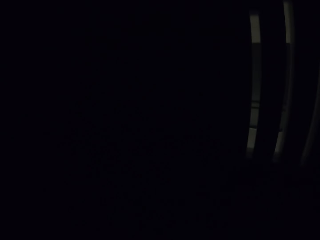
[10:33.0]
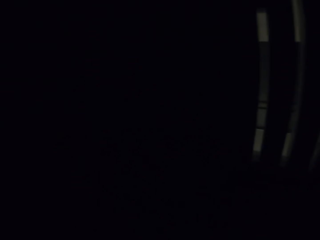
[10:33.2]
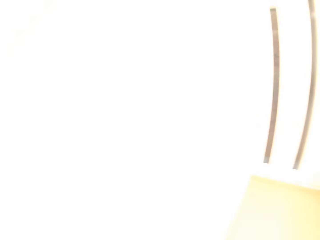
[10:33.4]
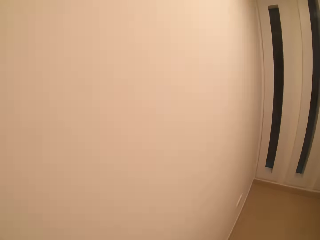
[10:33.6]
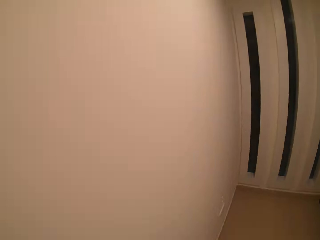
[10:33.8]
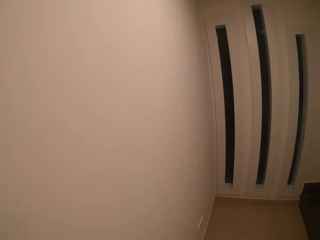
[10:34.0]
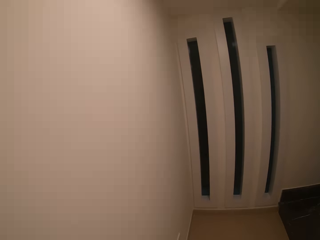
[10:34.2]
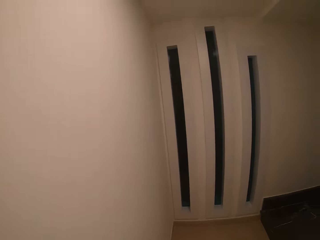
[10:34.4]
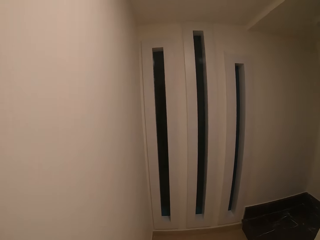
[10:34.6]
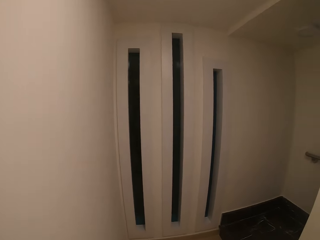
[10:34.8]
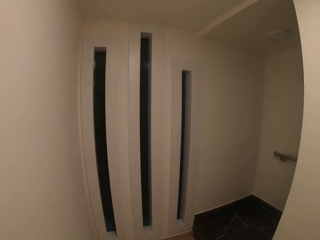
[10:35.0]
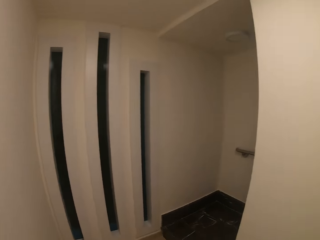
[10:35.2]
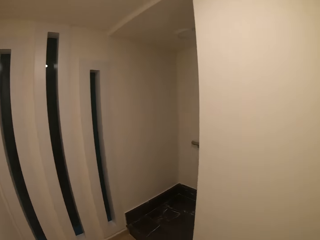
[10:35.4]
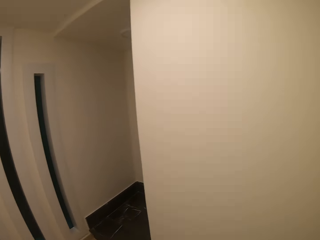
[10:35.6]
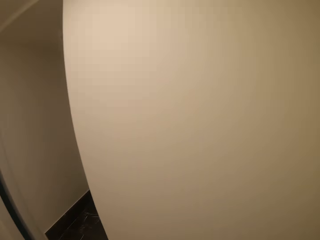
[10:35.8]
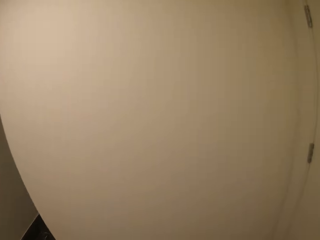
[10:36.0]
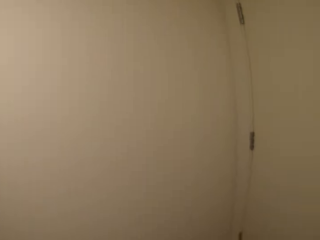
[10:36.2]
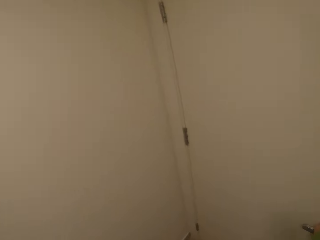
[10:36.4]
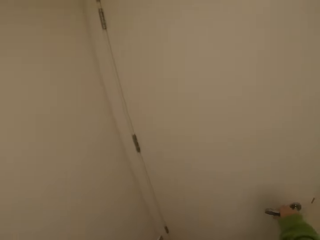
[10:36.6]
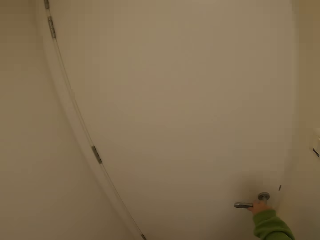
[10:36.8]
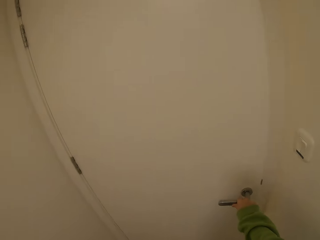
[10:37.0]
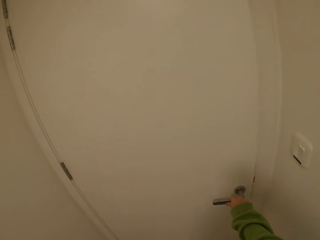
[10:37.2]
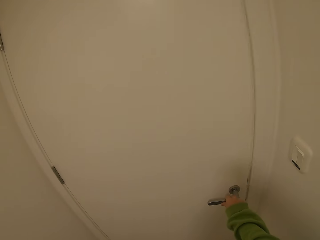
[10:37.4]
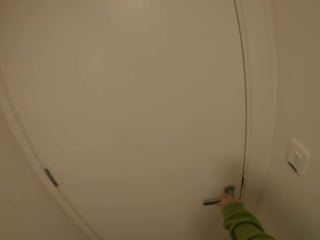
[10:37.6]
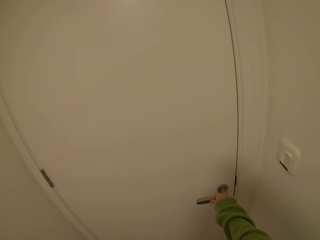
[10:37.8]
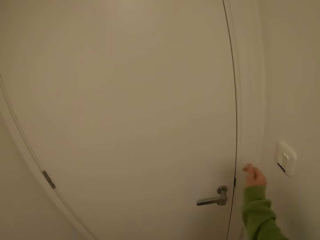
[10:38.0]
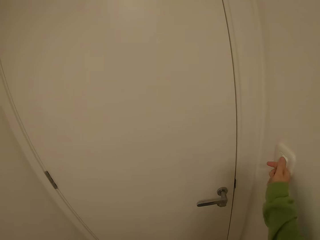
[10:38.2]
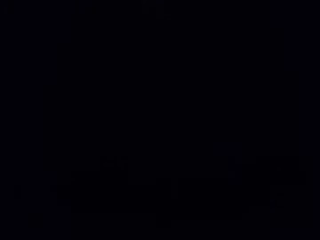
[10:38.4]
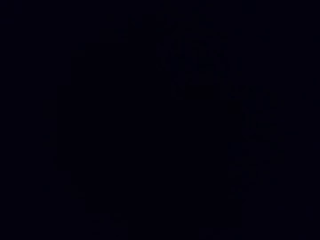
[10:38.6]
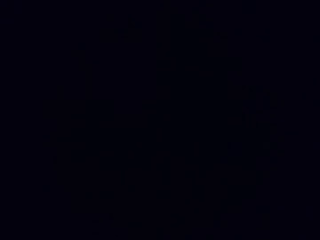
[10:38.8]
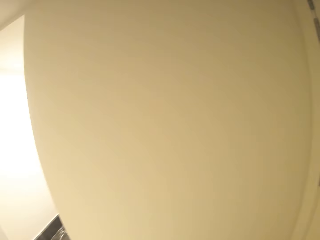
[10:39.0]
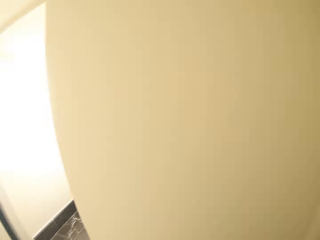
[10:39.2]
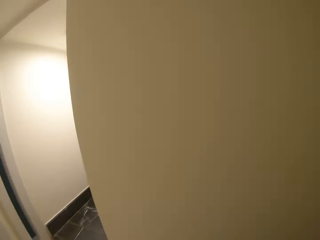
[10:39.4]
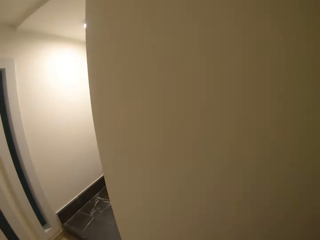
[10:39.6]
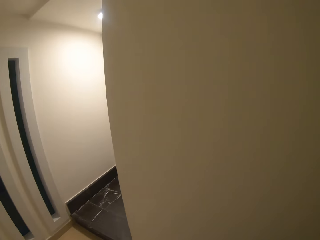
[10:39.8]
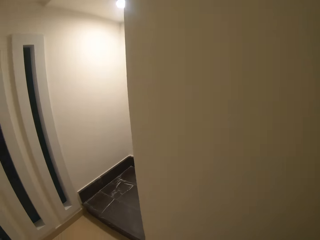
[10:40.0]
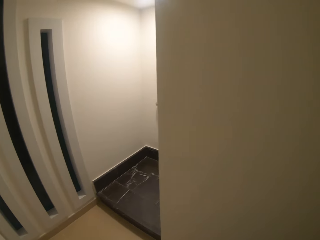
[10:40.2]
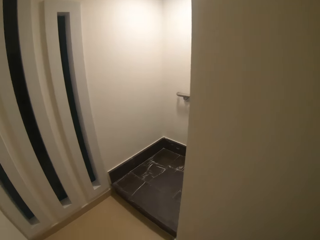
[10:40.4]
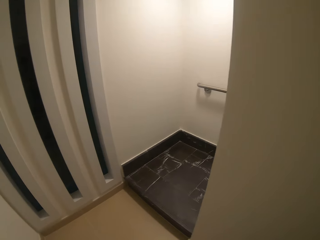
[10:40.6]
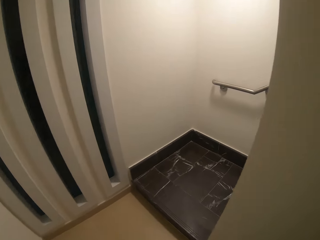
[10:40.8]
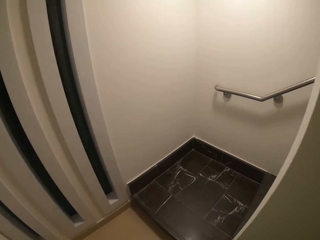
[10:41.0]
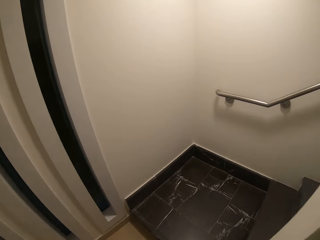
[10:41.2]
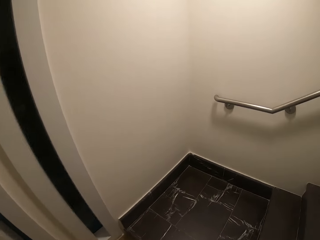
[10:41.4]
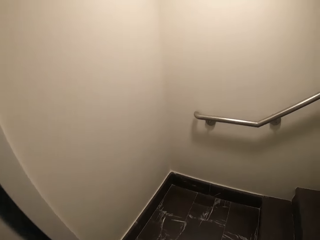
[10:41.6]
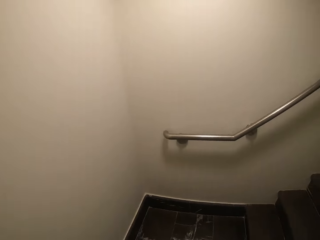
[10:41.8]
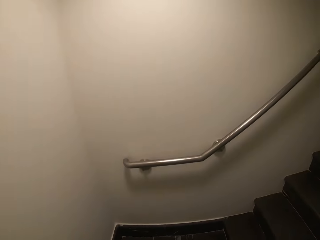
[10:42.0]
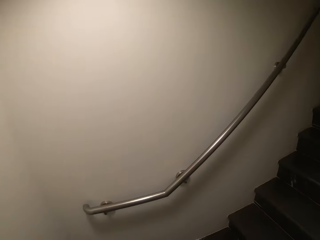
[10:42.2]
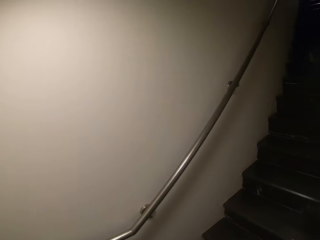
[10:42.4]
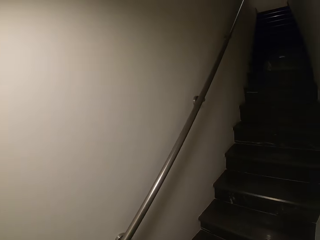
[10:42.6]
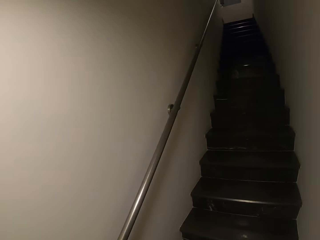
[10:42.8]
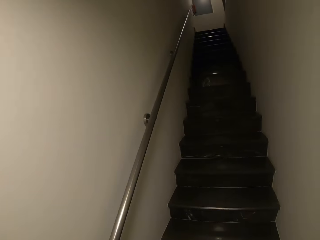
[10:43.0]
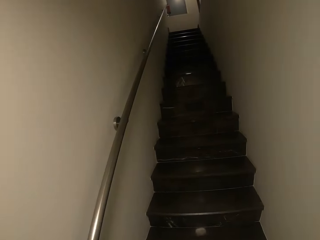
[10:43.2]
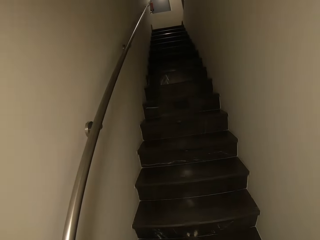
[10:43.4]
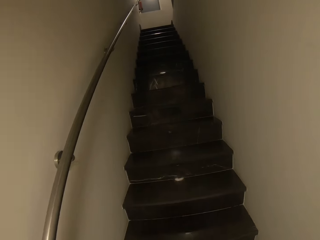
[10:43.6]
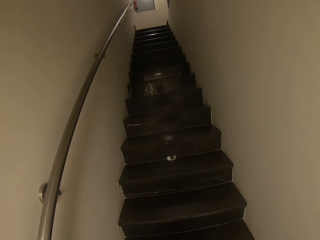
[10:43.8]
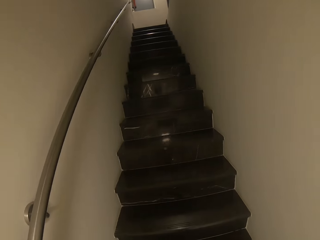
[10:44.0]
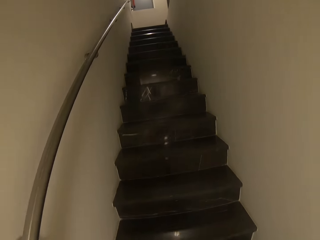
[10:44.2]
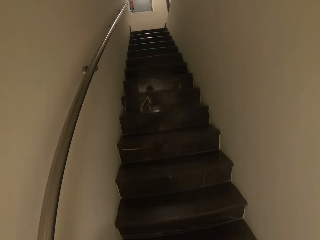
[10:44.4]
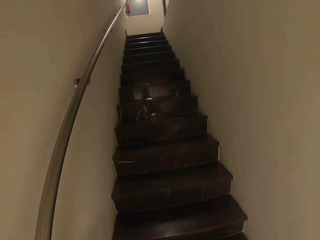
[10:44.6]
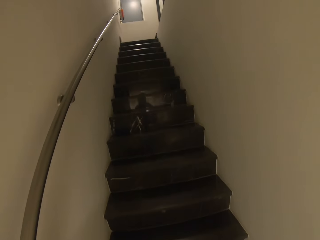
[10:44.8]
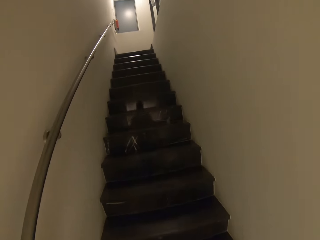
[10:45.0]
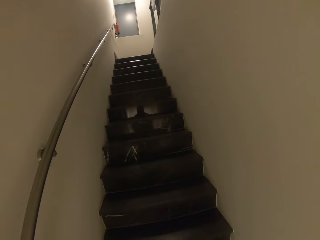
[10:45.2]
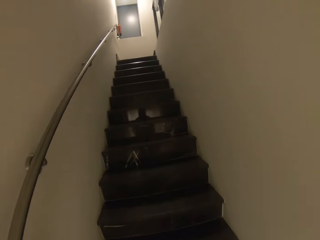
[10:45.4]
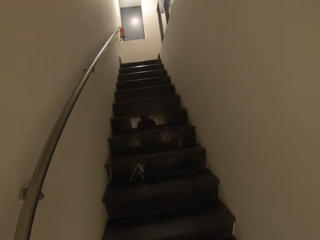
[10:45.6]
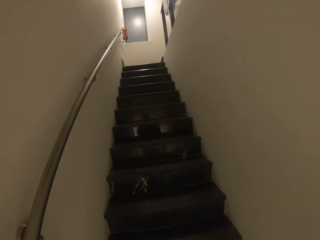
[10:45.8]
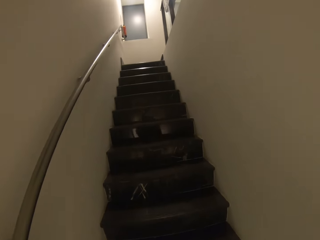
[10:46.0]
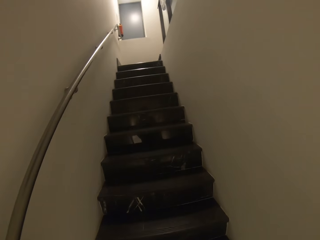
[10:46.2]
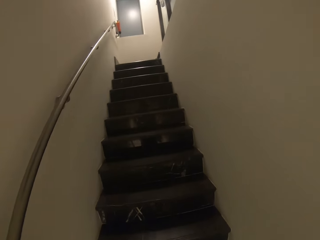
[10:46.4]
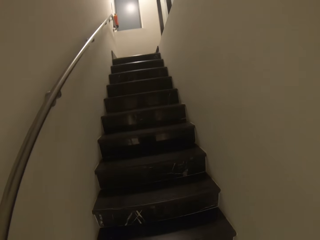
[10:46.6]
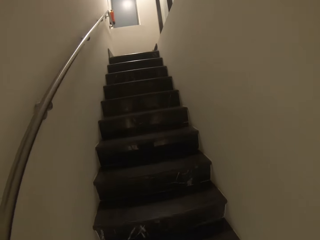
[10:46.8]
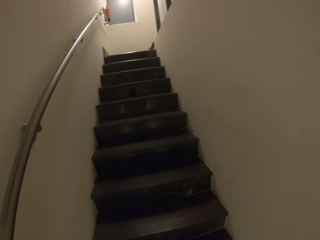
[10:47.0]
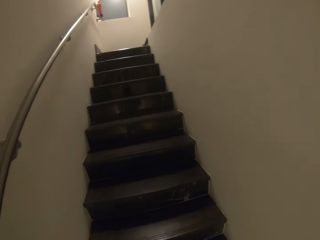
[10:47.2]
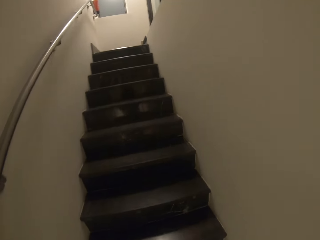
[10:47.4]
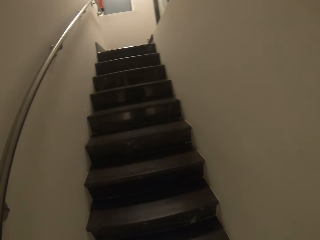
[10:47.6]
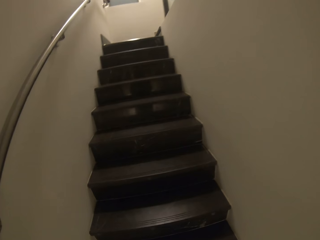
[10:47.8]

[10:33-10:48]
The camera wearer switches the light on. They close the door. They switch off the light. They walk up the stairs.

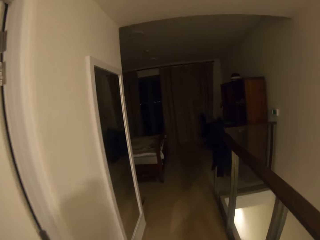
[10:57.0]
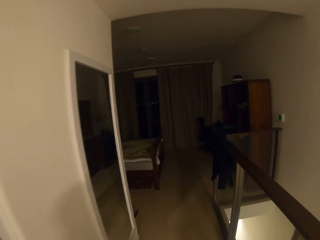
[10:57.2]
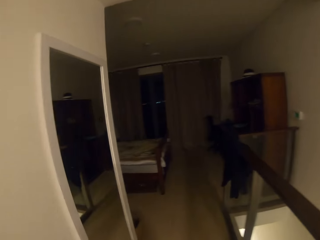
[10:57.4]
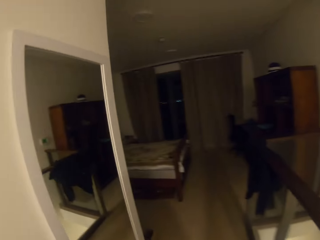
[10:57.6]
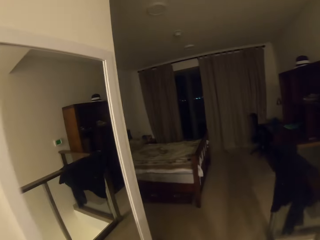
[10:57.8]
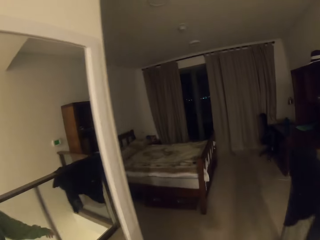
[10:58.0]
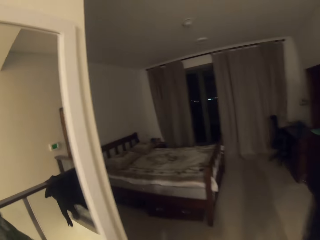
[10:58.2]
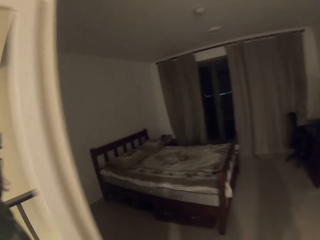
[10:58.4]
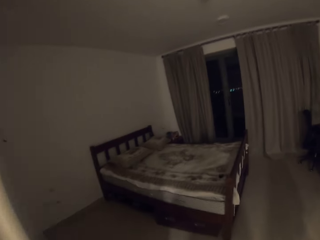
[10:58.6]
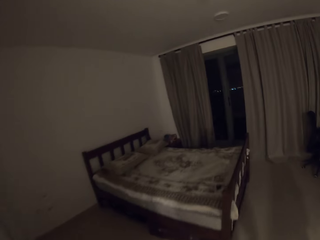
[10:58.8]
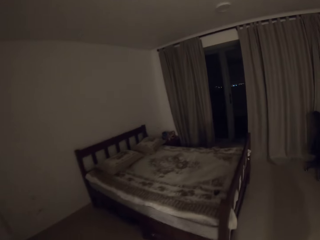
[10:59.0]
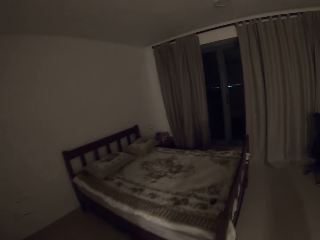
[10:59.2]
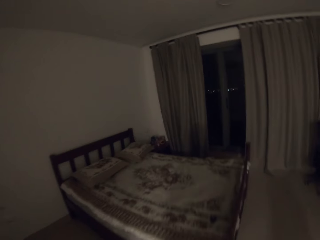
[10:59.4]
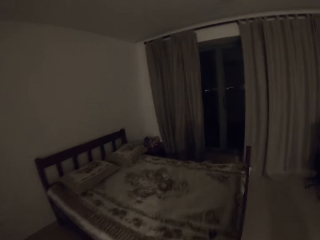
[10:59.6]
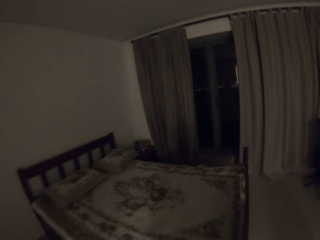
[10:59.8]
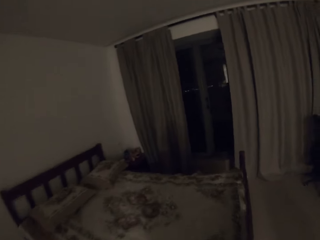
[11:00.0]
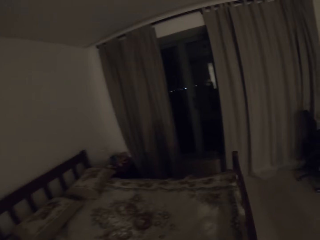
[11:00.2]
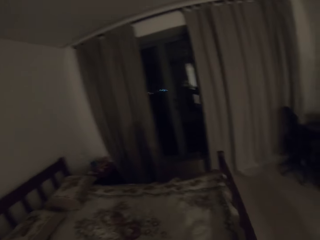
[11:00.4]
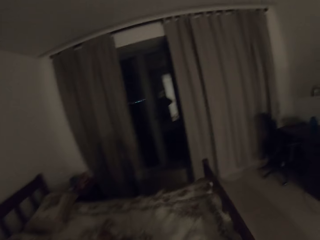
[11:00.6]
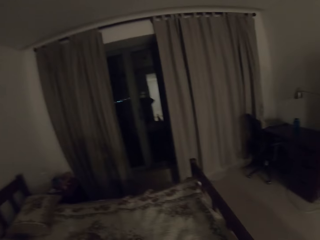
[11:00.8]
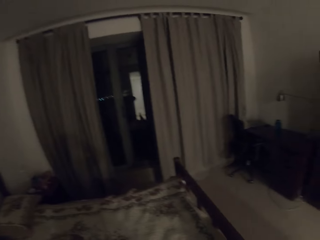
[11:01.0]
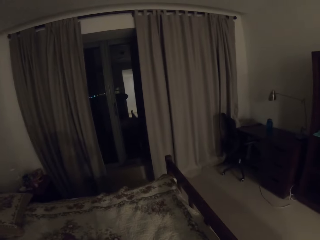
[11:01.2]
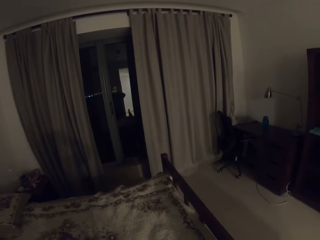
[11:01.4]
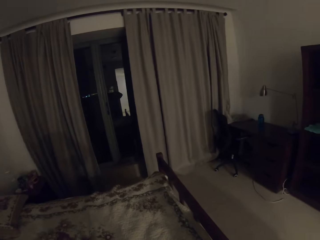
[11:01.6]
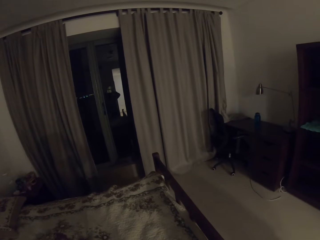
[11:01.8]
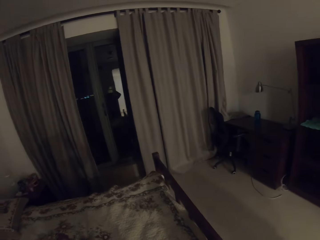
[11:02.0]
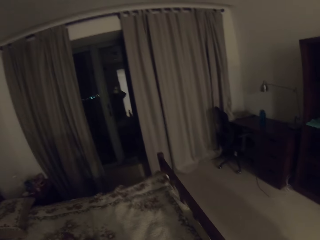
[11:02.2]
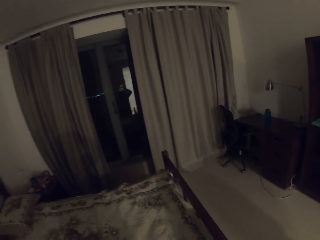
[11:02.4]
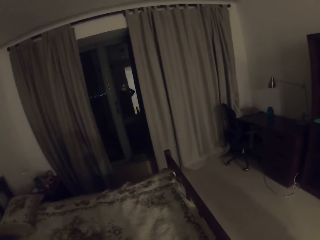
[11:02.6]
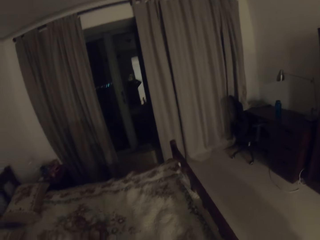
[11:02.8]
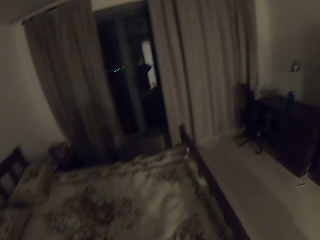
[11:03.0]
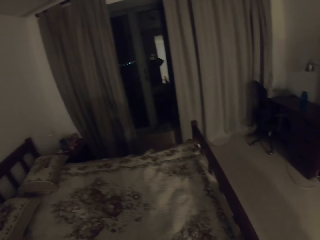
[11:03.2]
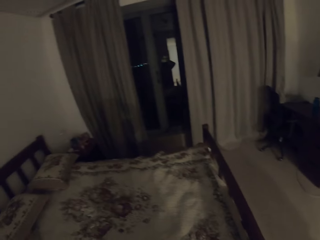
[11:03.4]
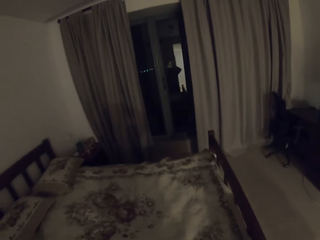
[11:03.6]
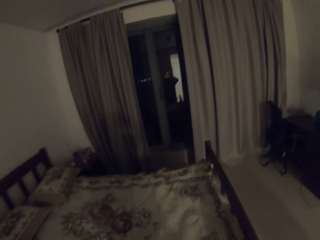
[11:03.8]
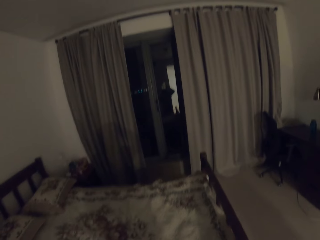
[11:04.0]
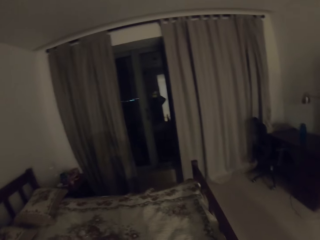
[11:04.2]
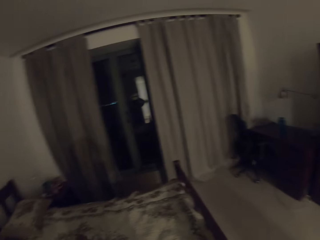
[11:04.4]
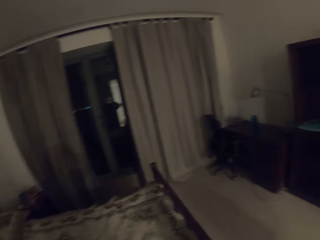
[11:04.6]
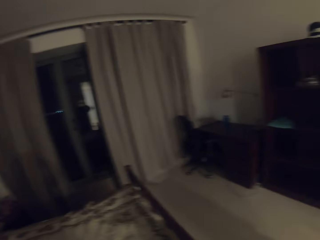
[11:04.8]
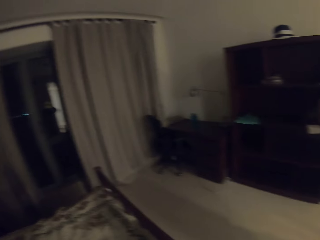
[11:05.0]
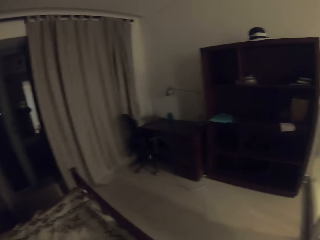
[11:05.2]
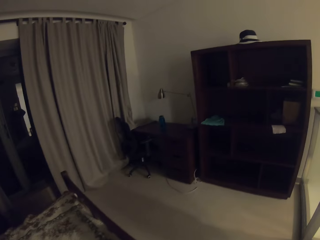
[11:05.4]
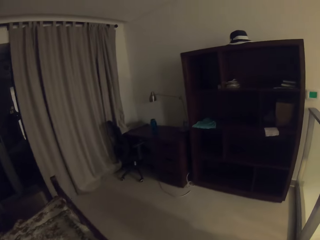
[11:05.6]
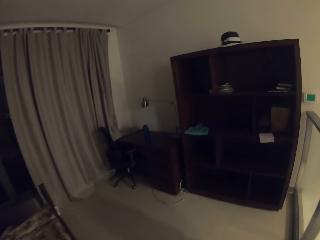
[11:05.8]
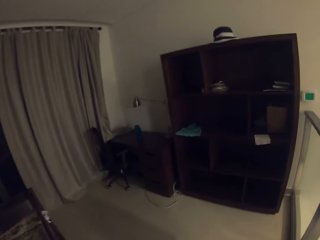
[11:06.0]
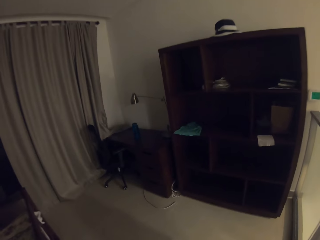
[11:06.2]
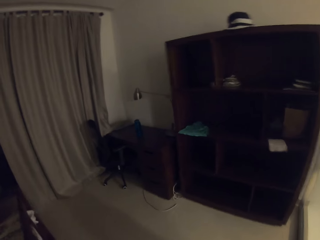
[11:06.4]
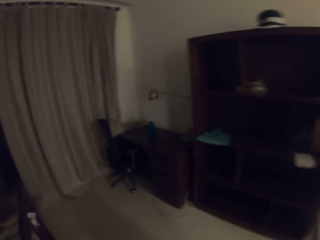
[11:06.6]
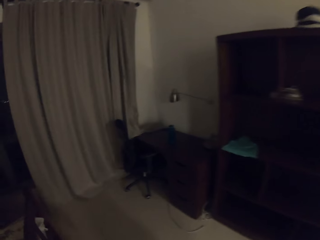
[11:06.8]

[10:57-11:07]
The camera wearer walks into the bedroom. They look around. They turn the camera.
